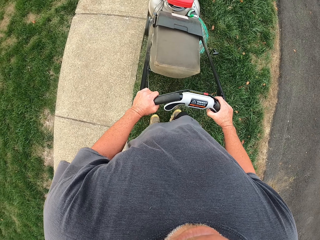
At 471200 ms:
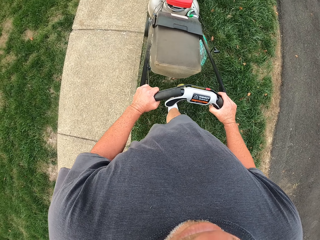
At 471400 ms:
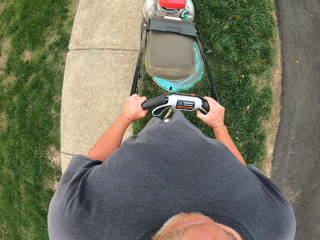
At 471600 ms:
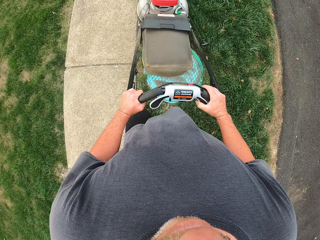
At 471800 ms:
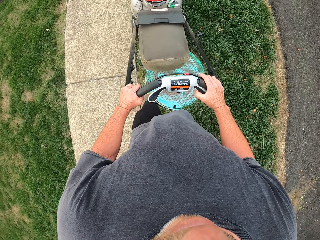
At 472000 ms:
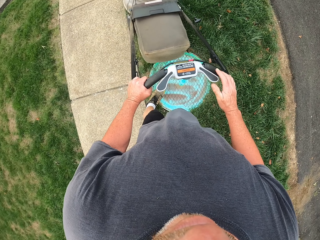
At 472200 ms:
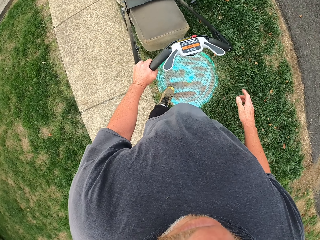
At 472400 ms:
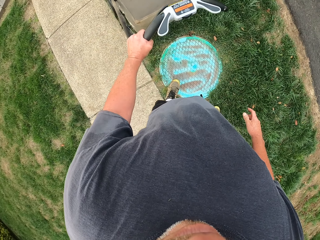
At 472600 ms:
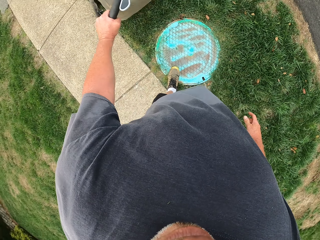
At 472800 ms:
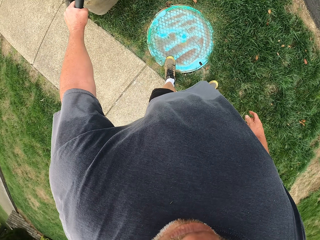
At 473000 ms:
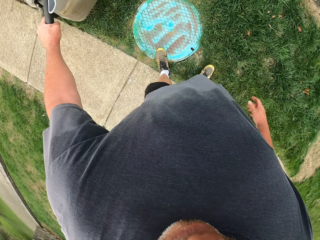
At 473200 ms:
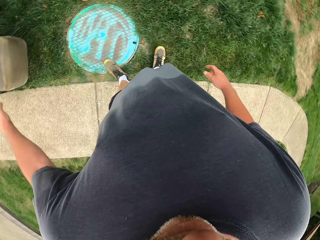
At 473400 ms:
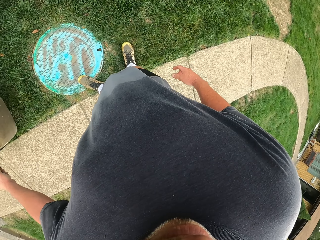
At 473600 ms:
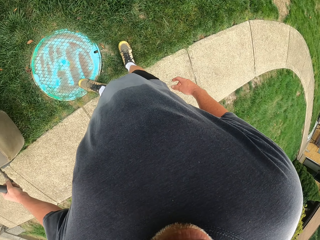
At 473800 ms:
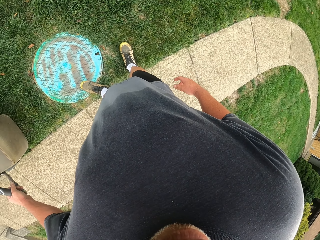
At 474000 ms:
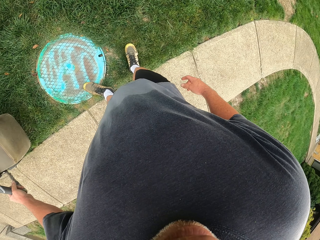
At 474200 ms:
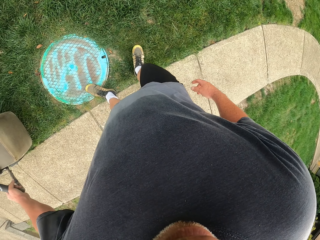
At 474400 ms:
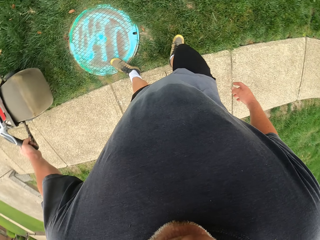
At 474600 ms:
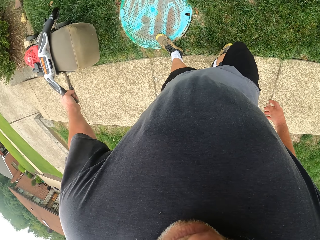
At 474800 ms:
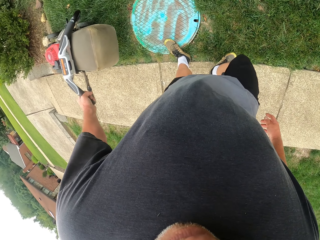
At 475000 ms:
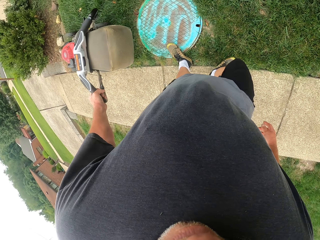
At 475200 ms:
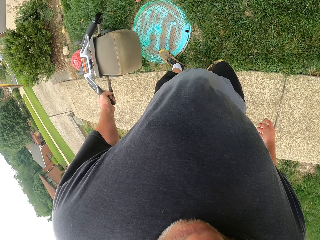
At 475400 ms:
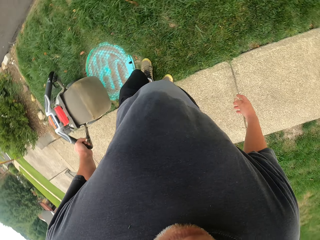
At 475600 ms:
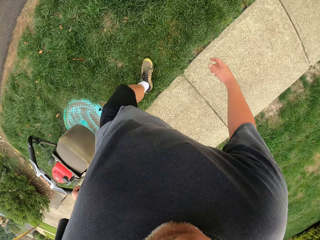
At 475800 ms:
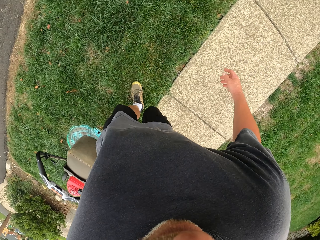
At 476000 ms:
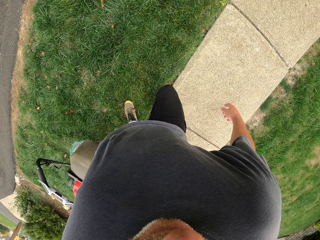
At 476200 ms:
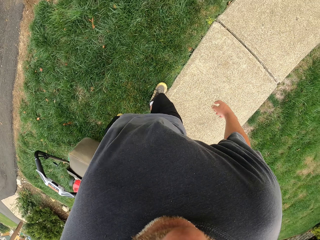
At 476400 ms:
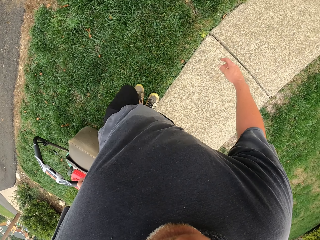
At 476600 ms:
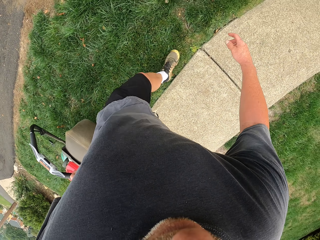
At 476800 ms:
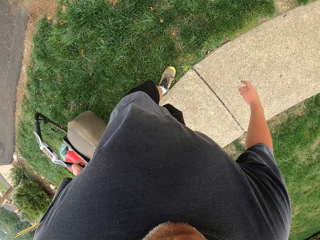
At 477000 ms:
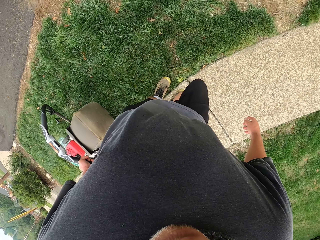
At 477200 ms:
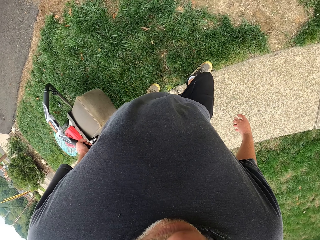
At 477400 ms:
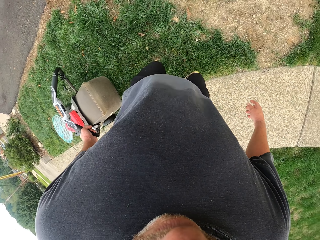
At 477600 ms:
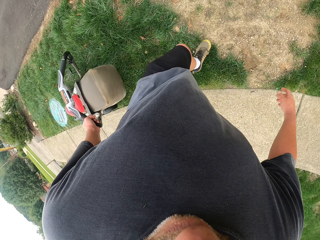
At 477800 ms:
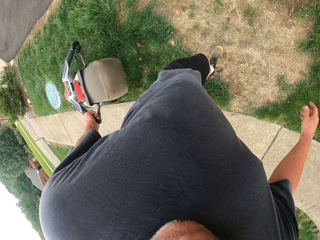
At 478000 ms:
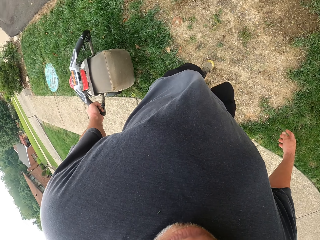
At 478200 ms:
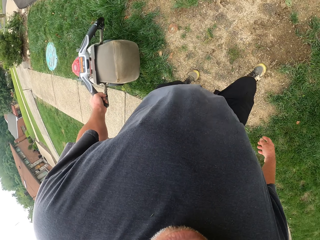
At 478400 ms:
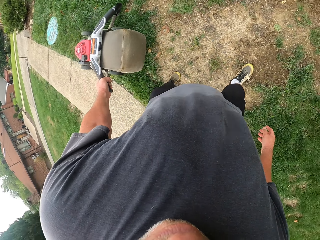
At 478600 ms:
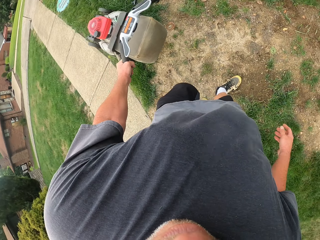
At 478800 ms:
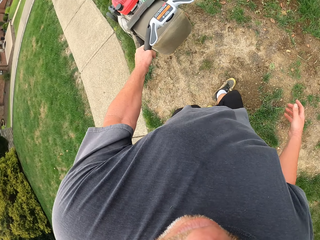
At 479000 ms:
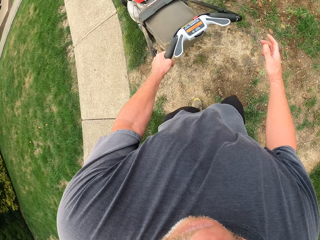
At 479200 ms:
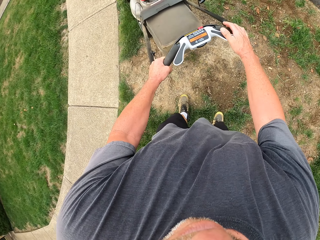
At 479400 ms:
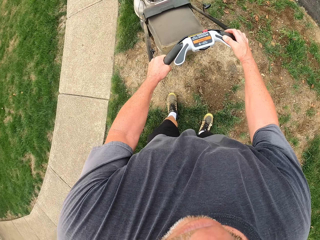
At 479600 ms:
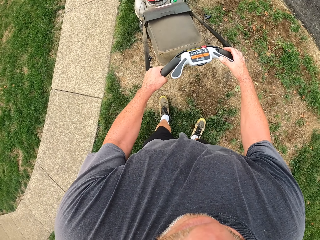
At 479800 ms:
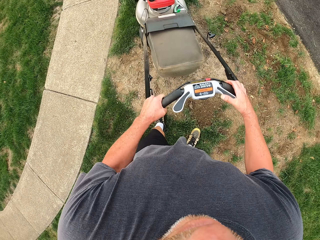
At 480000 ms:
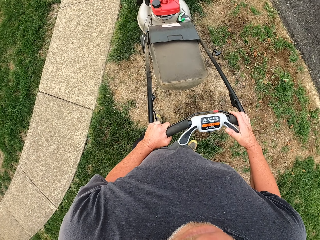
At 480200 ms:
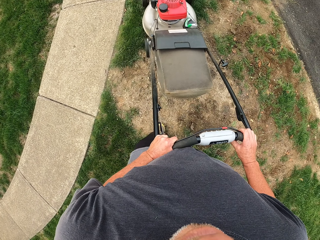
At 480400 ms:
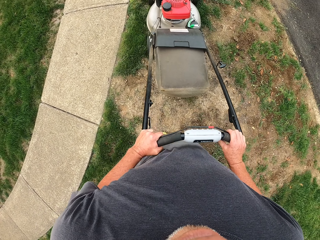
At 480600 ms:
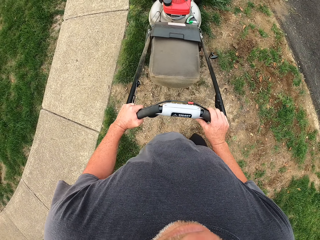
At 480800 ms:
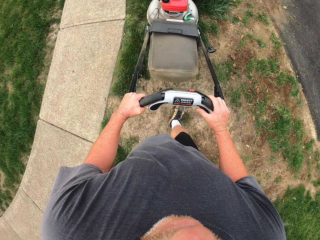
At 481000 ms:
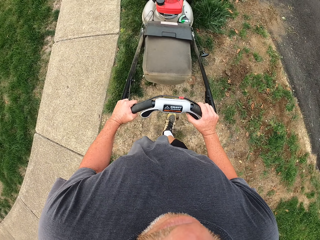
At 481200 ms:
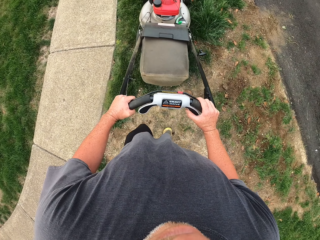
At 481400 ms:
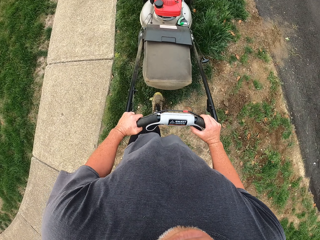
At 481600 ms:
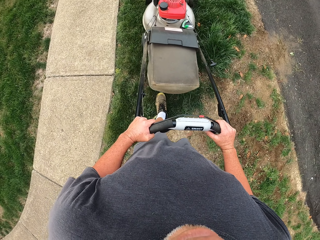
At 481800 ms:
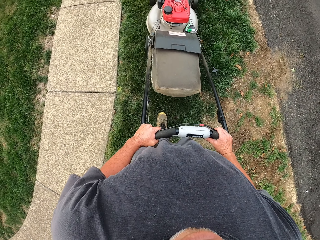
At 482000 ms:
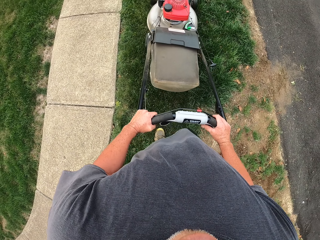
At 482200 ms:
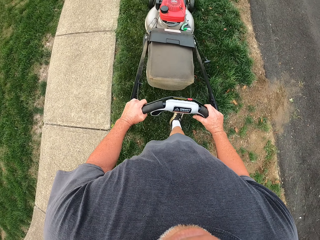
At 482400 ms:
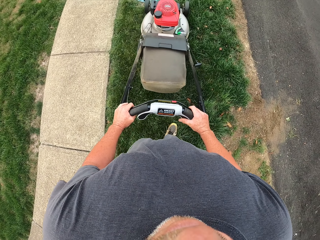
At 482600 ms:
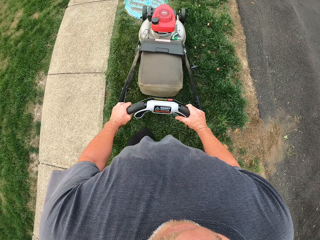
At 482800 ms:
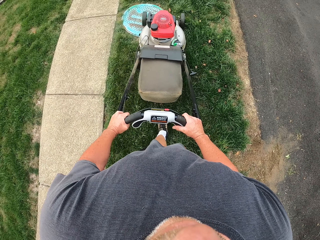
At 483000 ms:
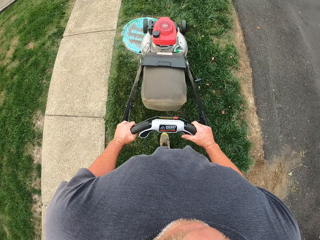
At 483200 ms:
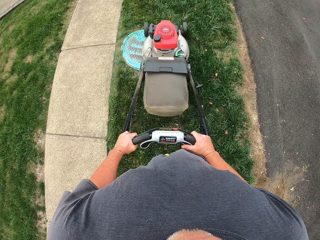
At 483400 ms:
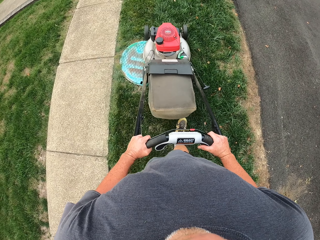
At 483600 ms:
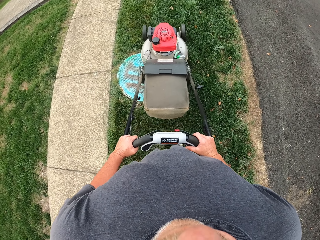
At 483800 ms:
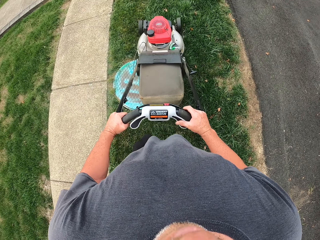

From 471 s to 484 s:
The camera wearer removes a hand from the lawn mower. They cut grass with the lawn mower. They put a hand on the lawn mower. They cut grass with the lawn mower.

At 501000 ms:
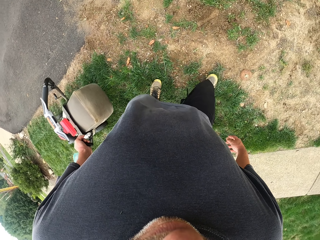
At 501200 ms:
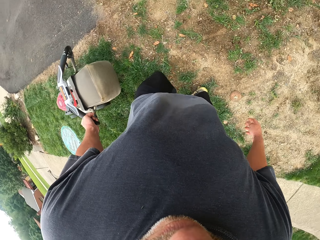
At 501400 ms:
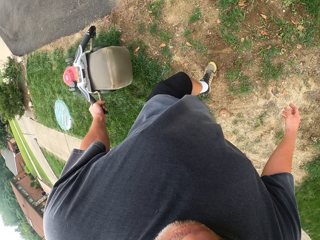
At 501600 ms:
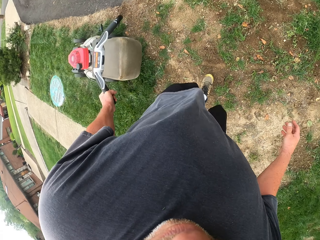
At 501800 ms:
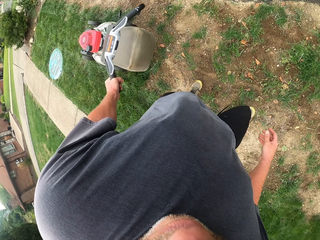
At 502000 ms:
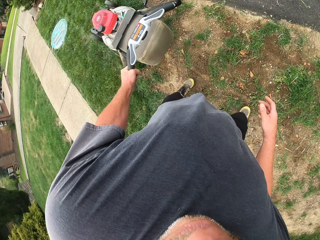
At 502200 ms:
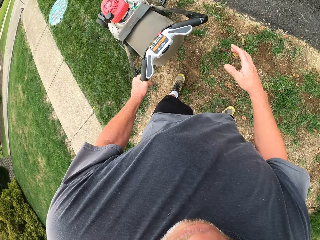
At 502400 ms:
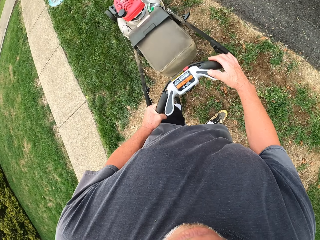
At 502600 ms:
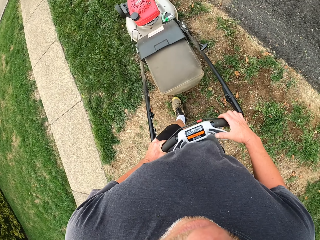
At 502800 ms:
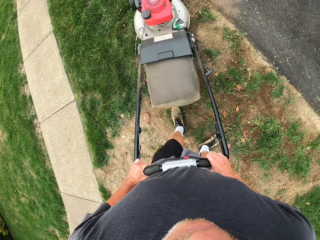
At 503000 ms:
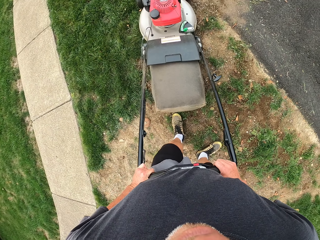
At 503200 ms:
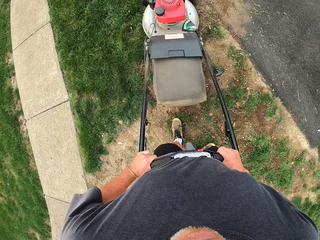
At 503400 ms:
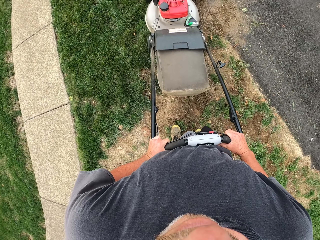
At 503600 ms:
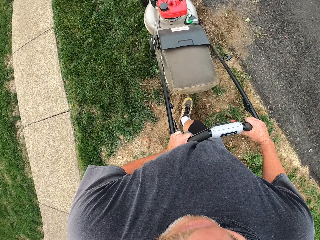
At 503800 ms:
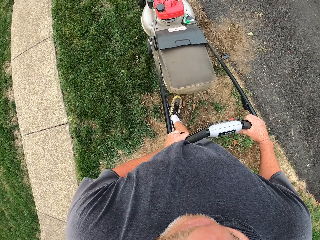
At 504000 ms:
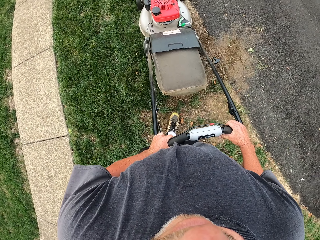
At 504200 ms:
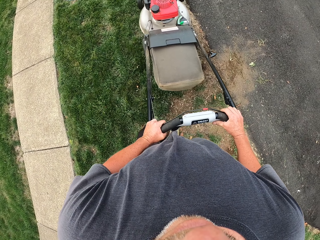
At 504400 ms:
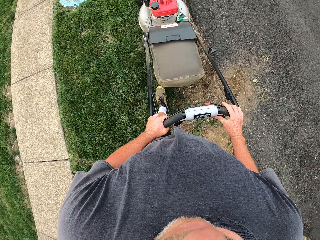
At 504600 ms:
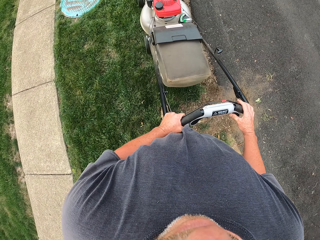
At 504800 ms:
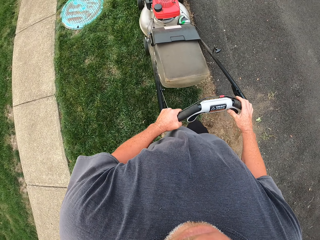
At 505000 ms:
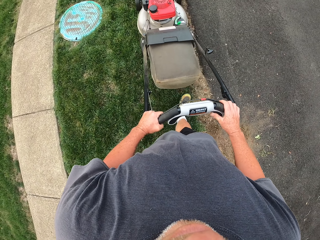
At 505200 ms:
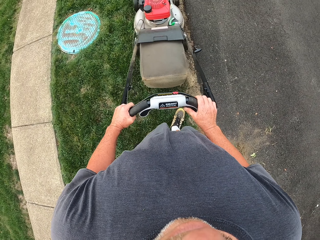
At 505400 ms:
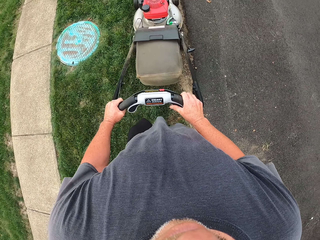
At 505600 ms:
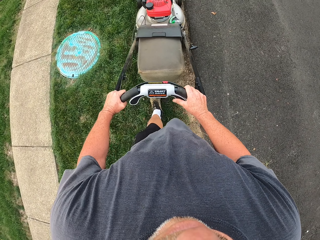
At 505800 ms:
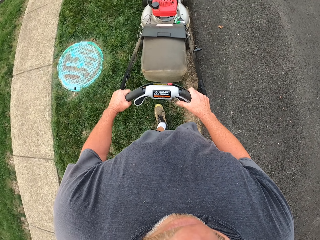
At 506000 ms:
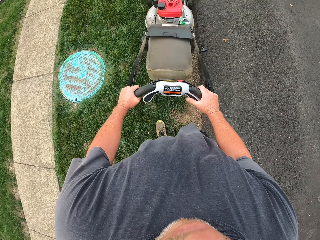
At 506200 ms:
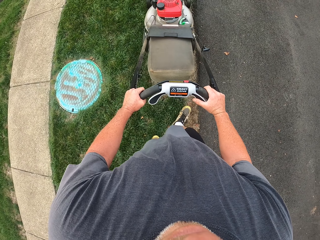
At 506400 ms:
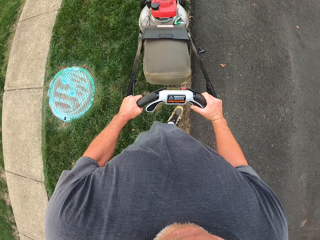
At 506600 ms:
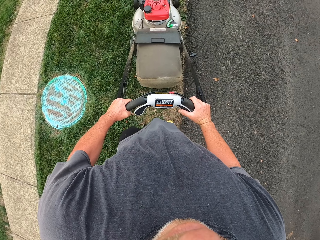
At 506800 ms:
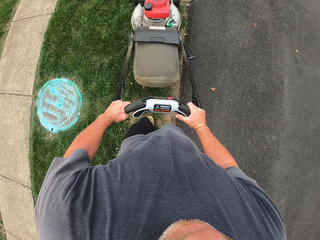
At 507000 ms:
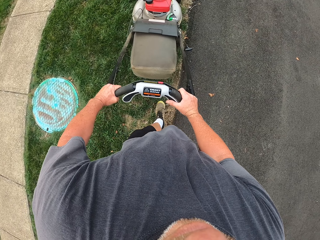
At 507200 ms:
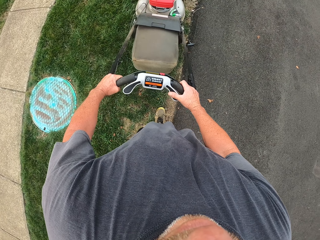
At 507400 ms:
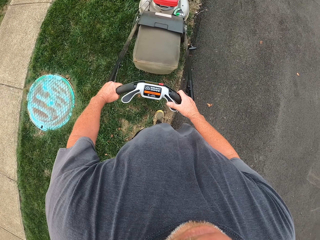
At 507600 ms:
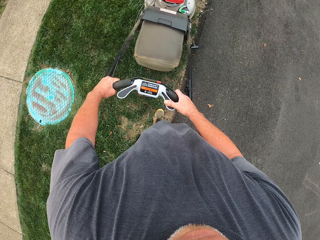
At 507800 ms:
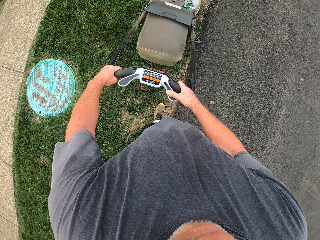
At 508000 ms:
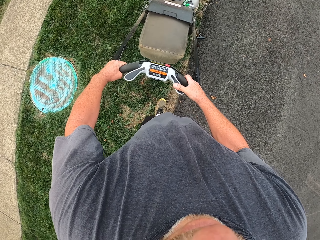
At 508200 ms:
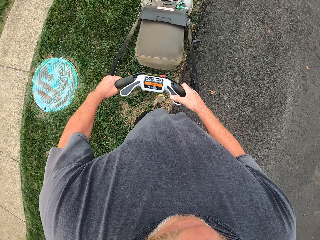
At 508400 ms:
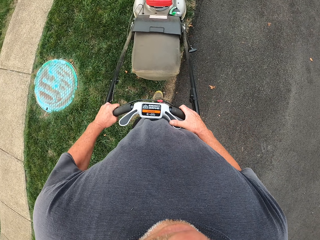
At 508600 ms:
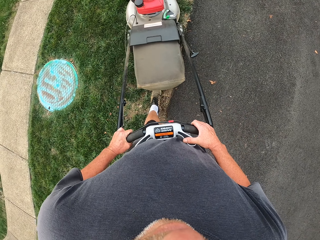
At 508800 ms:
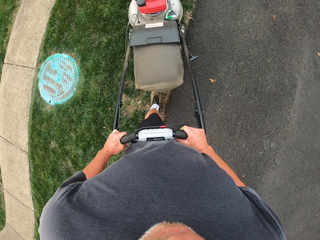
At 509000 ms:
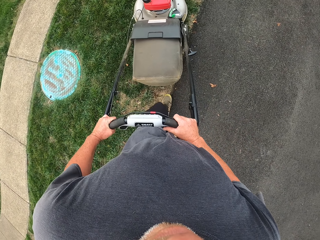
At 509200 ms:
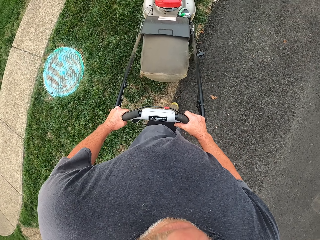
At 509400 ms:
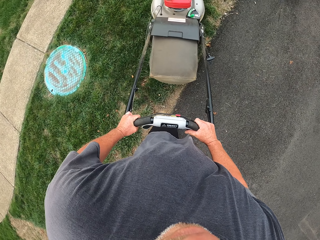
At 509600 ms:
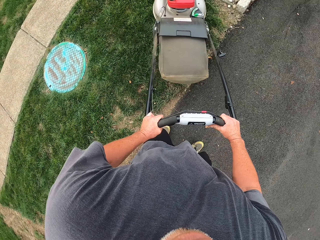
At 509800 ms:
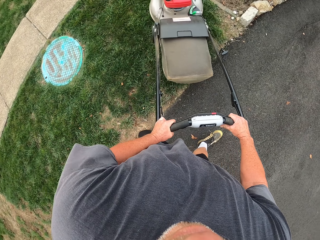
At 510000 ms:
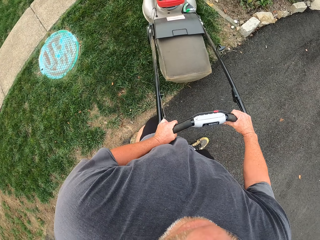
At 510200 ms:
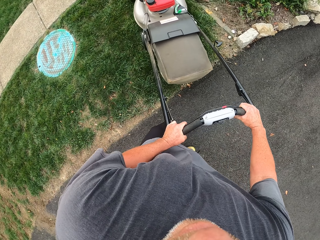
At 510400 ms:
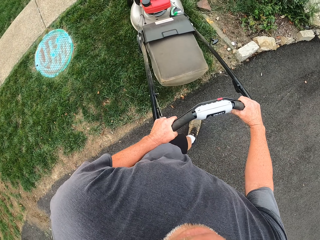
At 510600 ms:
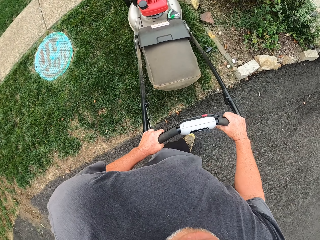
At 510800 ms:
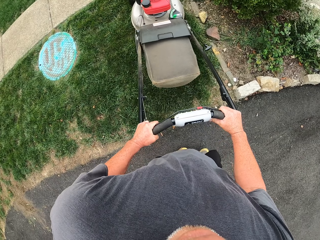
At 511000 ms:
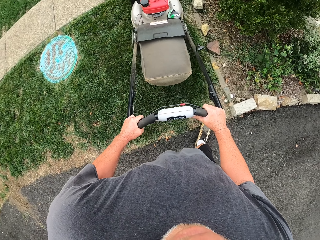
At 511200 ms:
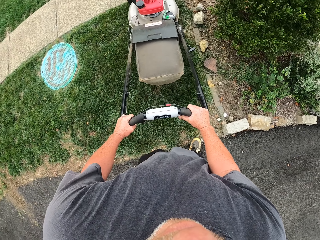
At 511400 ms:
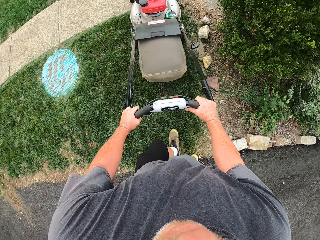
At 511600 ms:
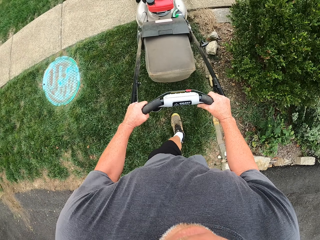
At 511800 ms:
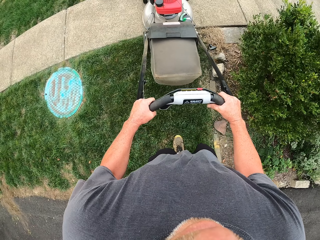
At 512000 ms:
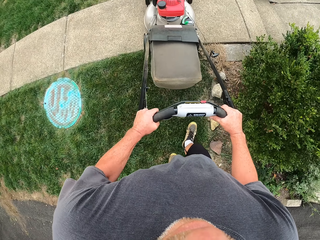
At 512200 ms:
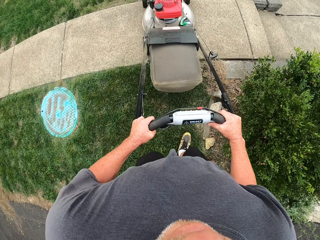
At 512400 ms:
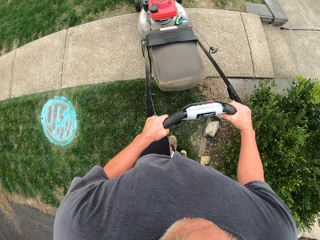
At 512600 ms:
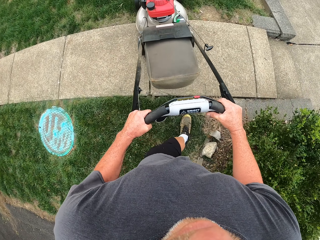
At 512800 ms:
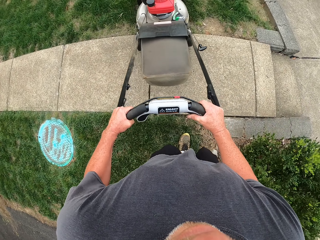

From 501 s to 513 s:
The camera wearer puts a hand on the lawn mower. They cut grass with the lawn mower.
